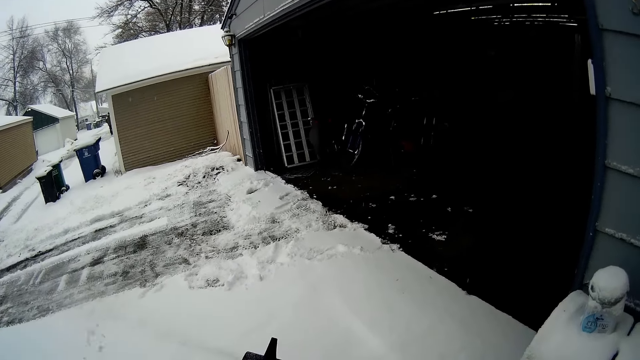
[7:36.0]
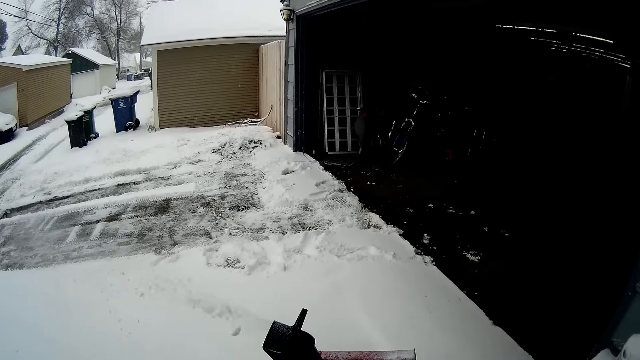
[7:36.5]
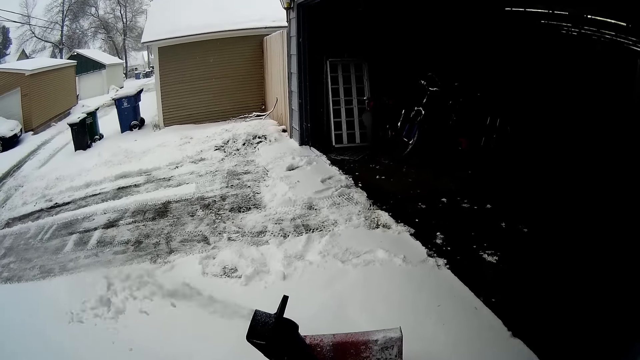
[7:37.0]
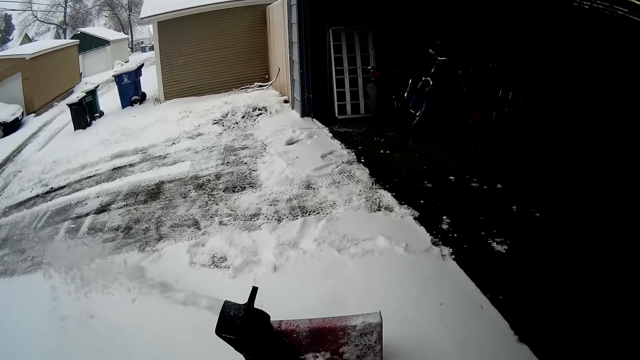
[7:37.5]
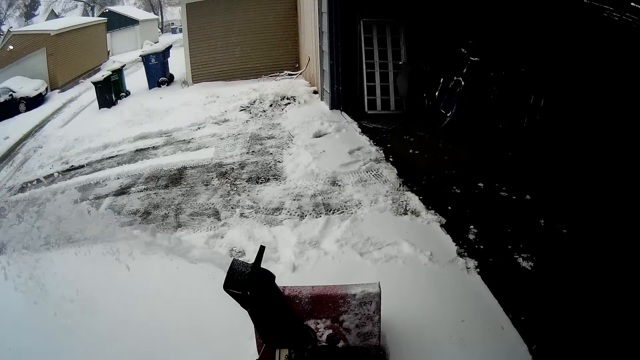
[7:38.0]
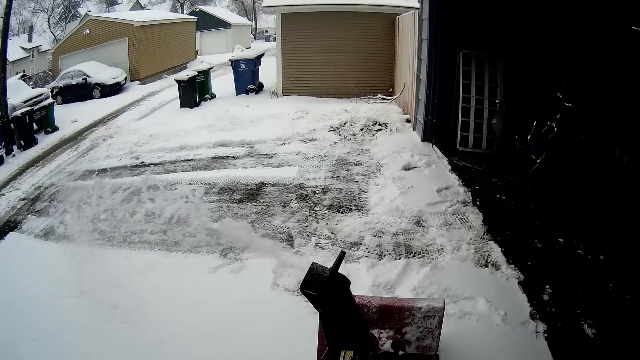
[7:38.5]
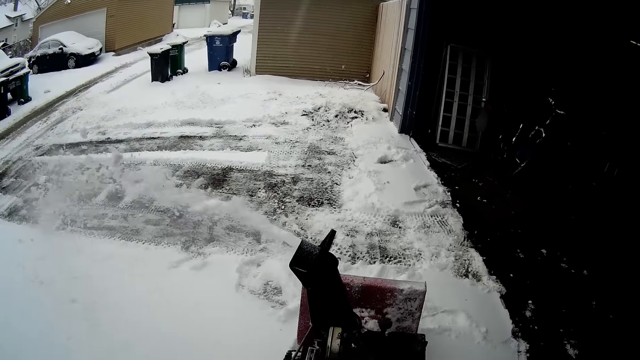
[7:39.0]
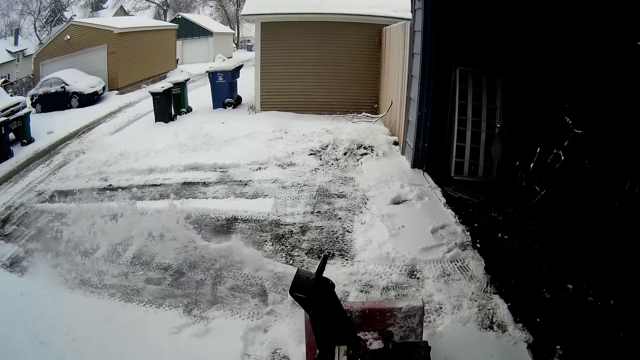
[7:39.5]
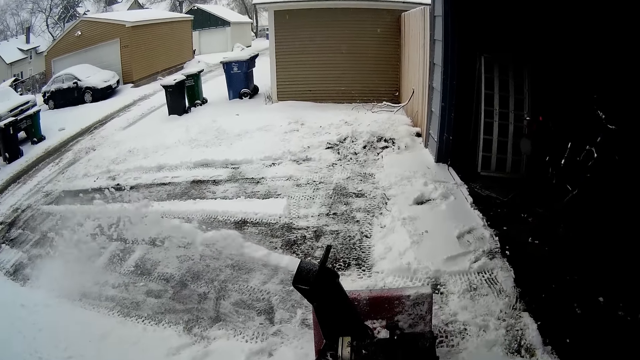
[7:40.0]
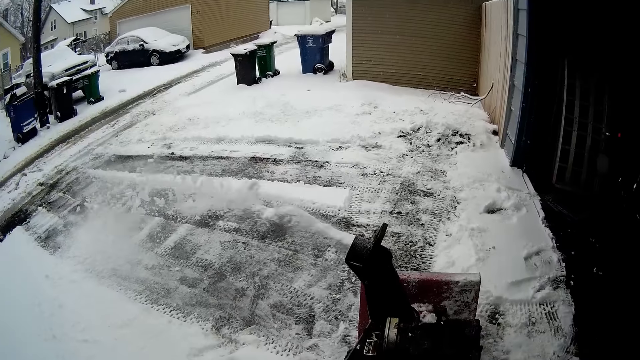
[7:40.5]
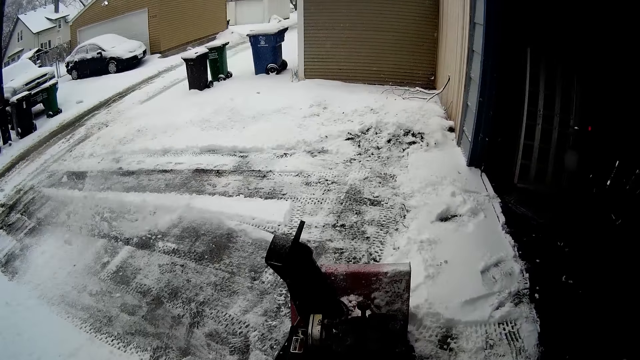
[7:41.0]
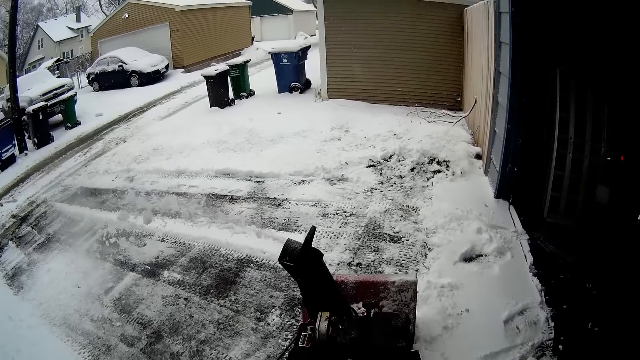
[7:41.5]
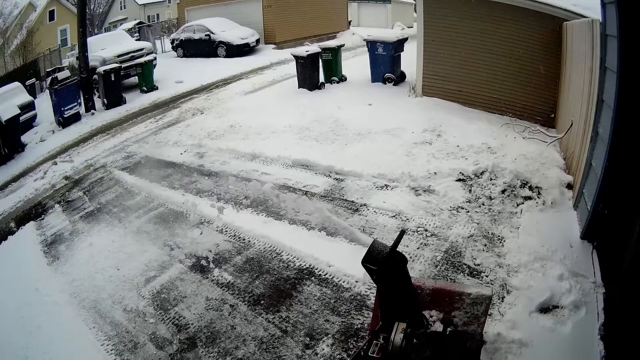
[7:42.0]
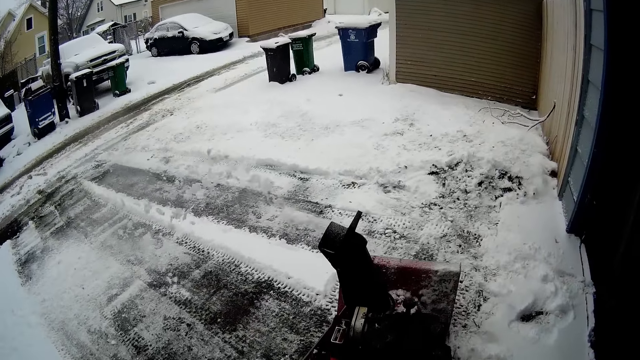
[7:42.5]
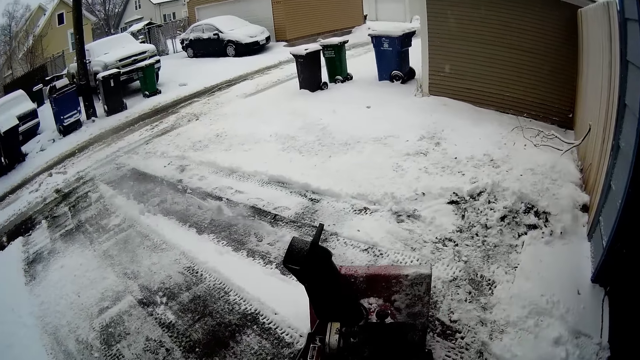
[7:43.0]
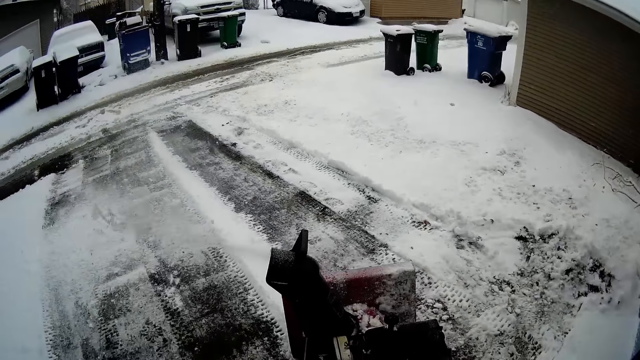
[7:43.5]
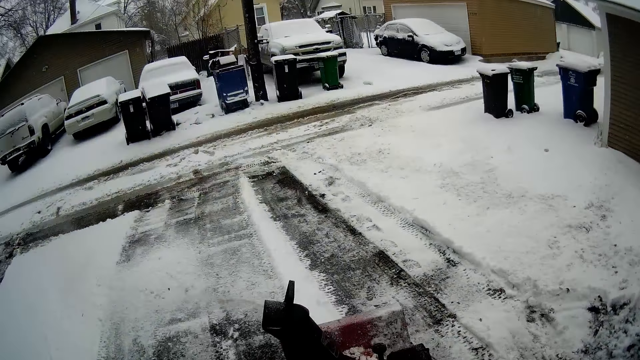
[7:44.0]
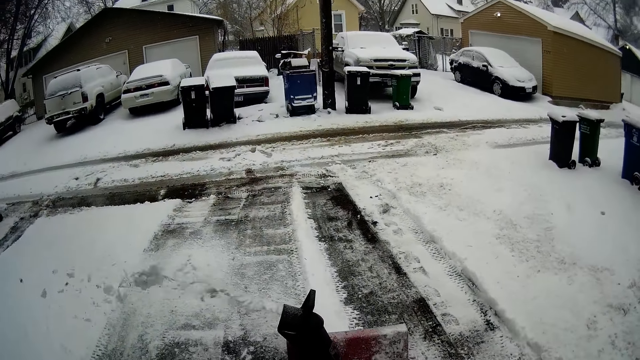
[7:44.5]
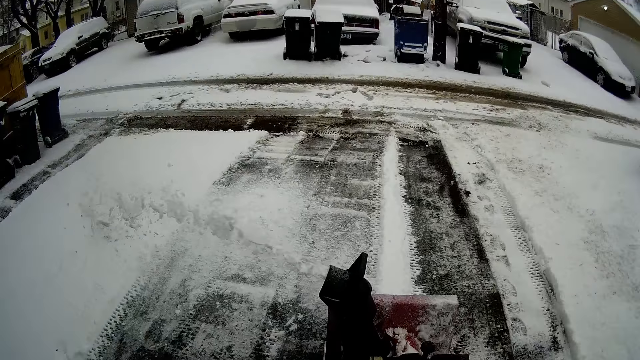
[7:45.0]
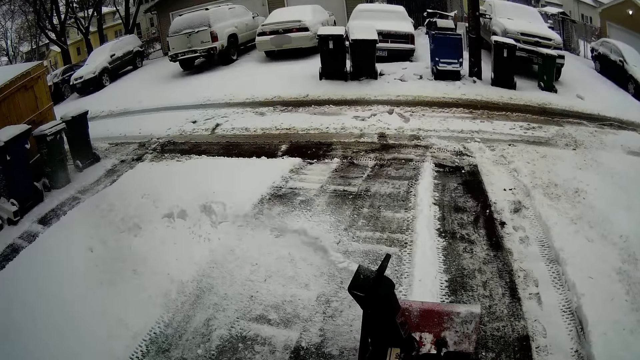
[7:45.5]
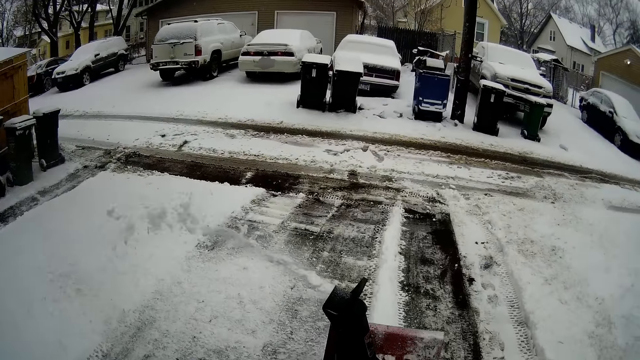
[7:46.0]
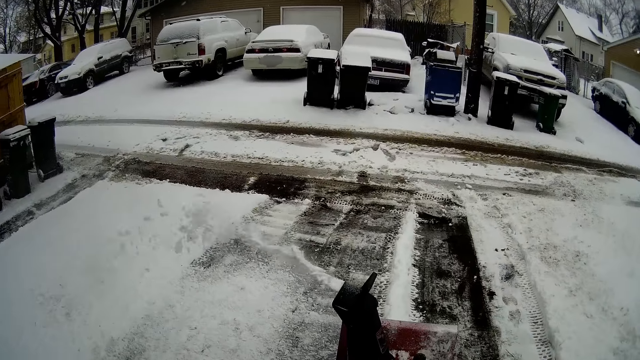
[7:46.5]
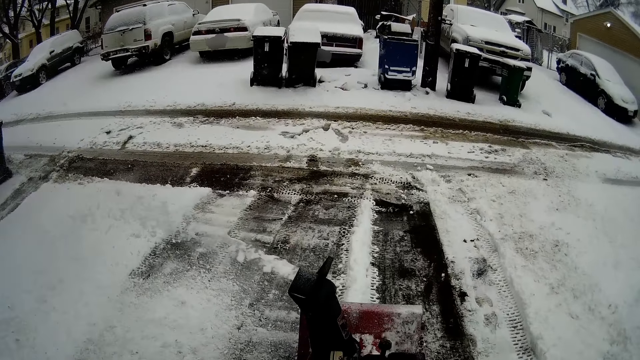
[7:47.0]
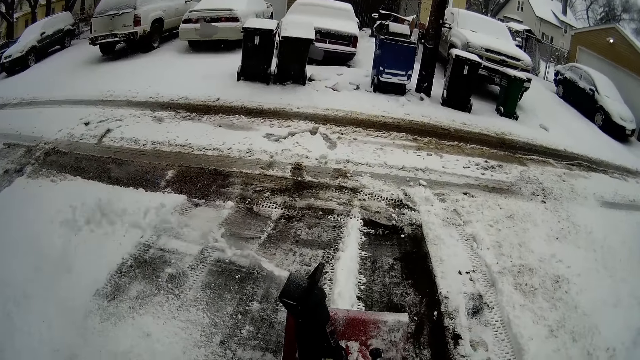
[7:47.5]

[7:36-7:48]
The camera wearer blows snow with a snow mini skid.

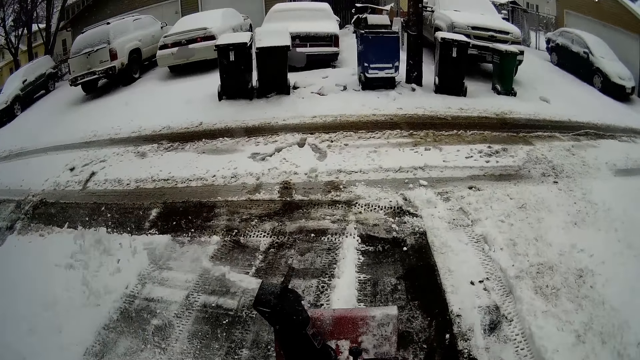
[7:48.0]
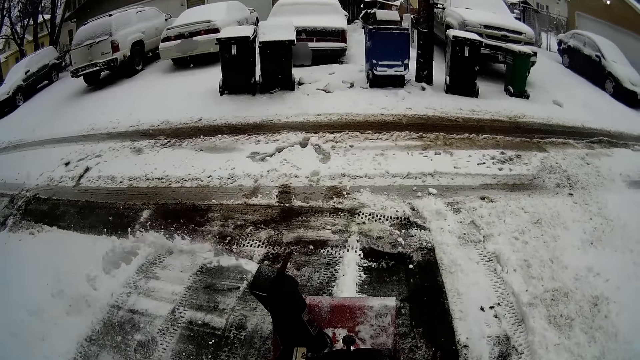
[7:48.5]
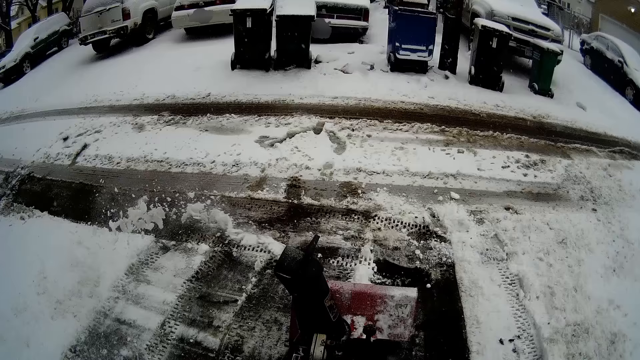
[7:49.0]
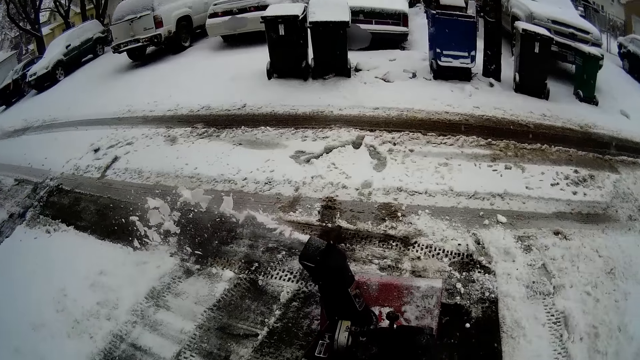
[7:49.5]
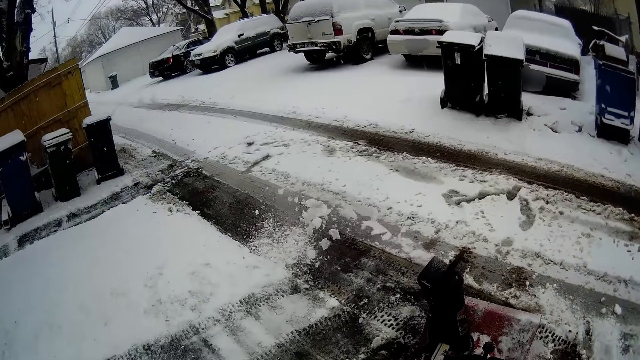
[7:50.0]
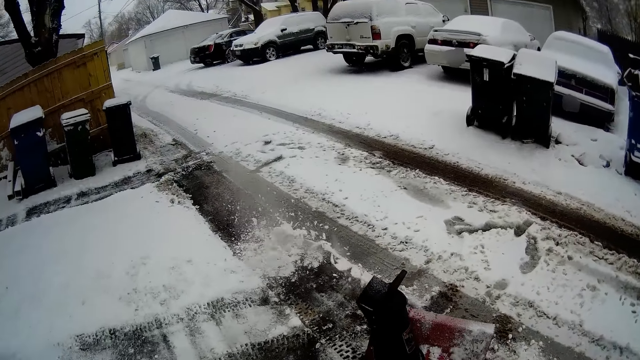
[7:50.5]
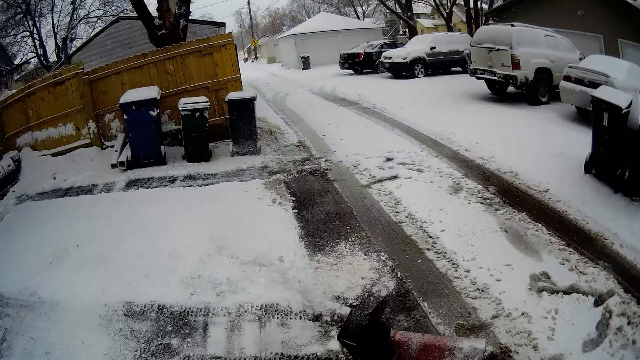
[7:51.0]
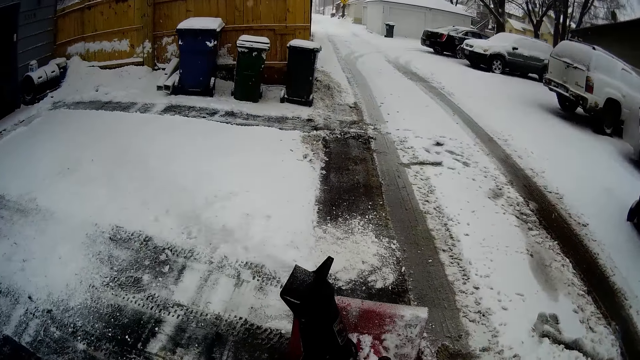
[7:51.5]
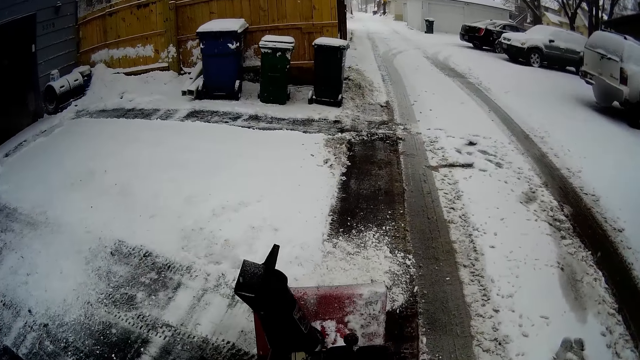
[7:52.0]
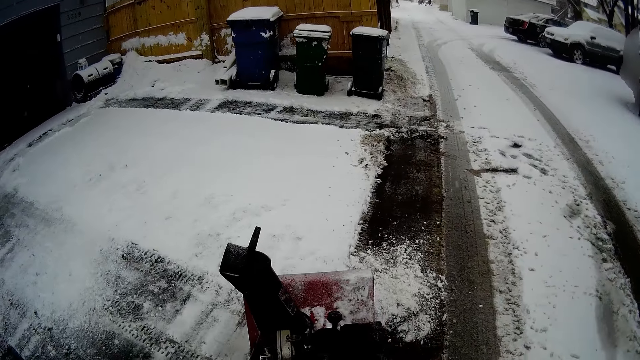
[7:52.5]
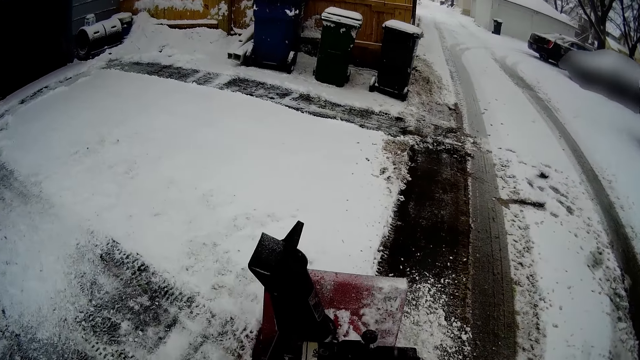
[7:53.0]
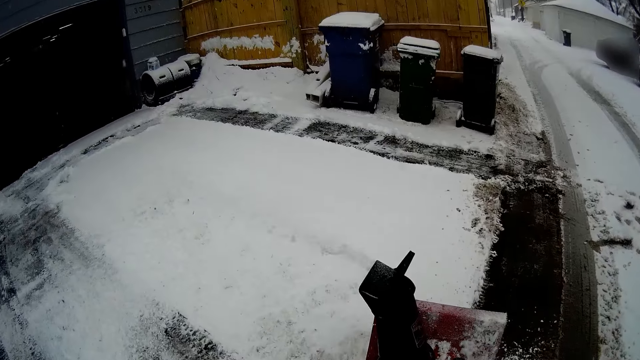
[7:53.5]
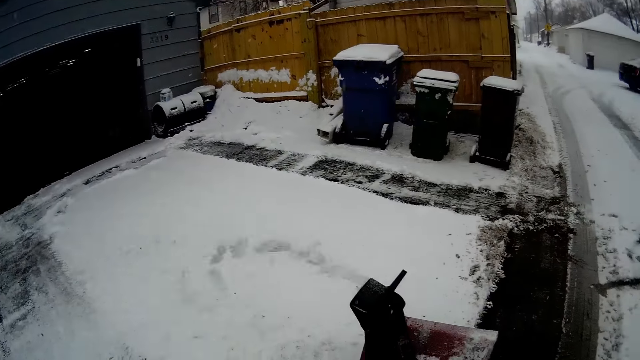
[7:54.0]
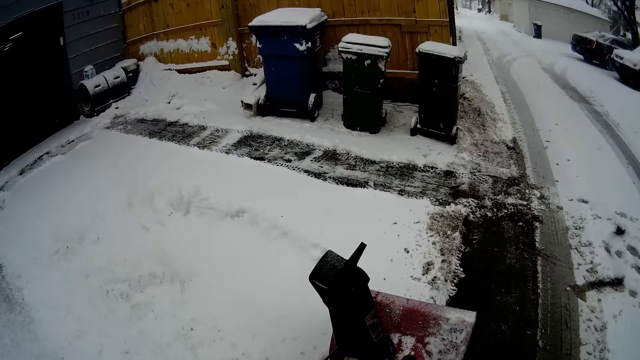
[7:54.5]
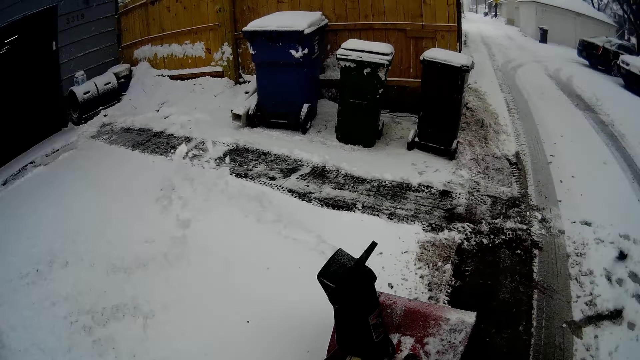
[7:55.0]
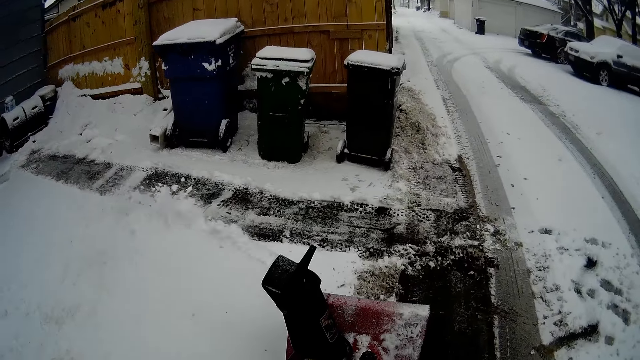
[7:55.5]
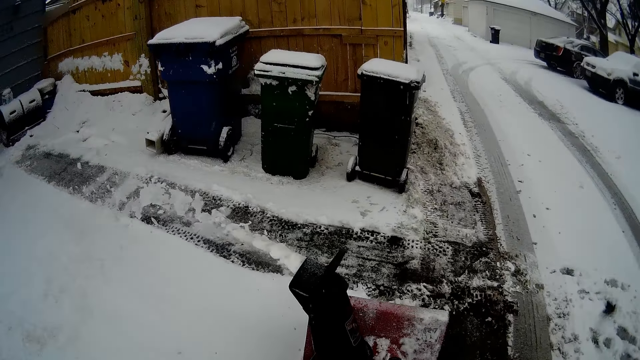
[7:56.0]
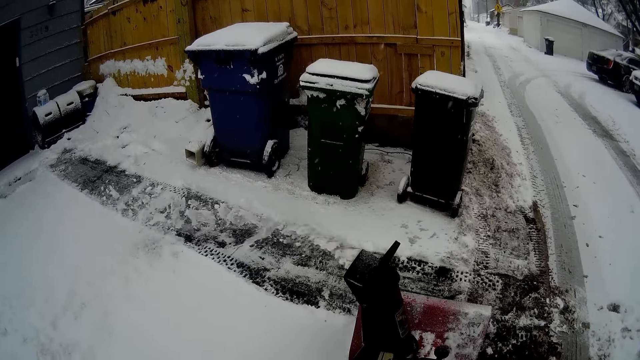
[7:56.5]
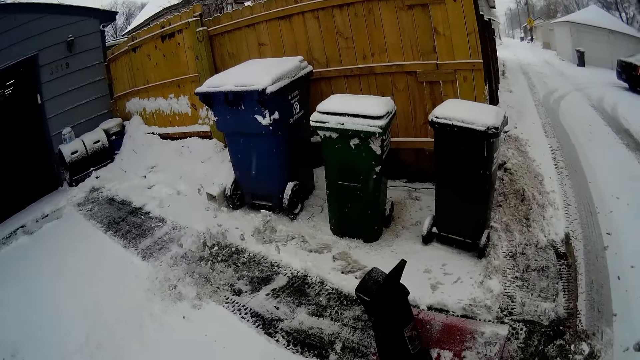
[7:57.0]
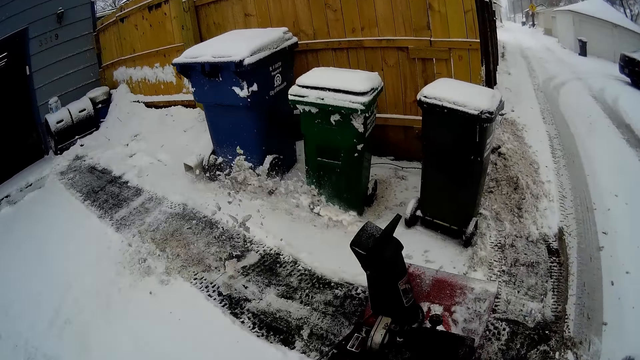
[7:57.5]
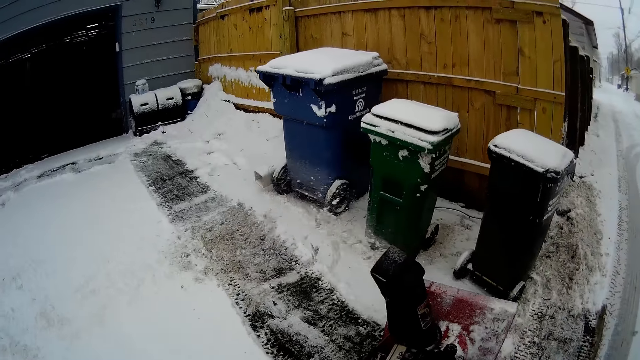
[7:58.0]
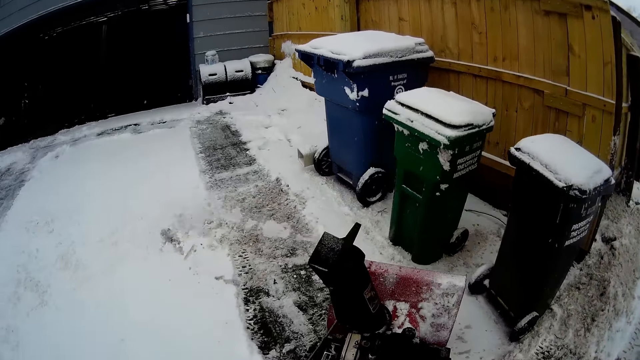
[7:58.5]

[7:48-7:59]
The camera wearer turns around the area. They blow snow with a snow mini skid.
